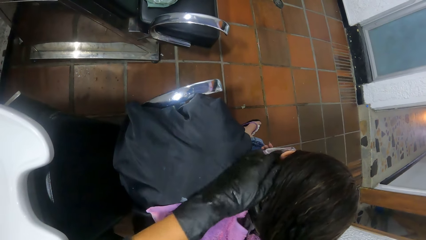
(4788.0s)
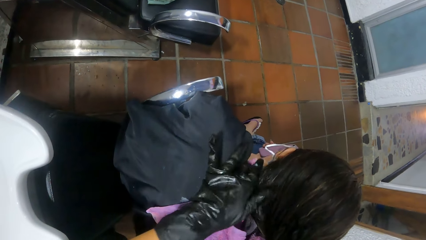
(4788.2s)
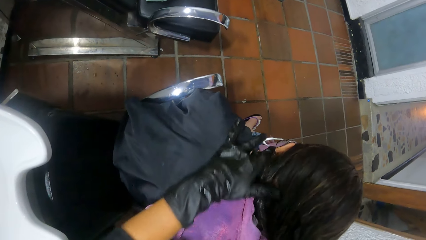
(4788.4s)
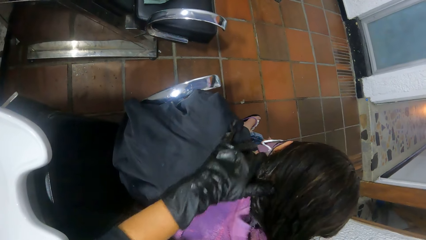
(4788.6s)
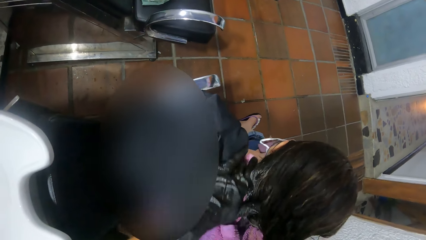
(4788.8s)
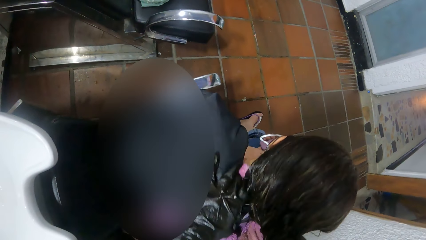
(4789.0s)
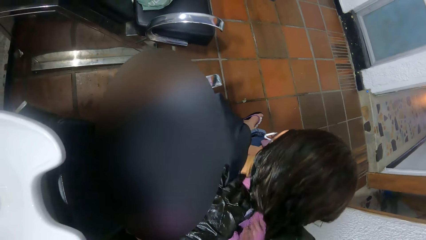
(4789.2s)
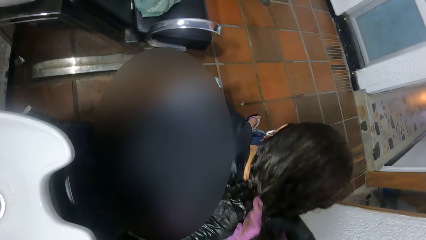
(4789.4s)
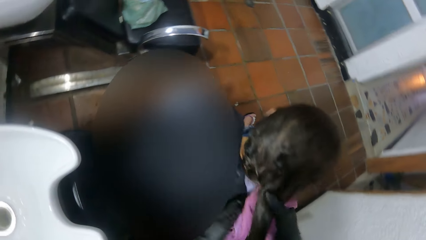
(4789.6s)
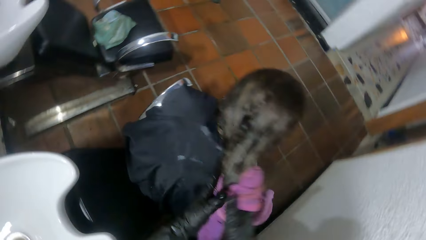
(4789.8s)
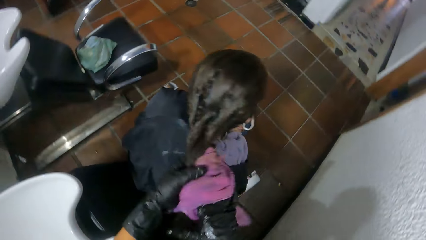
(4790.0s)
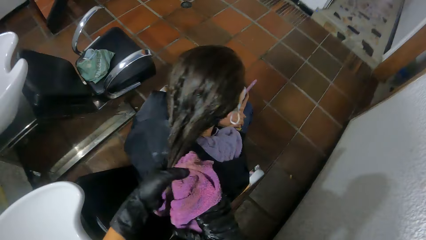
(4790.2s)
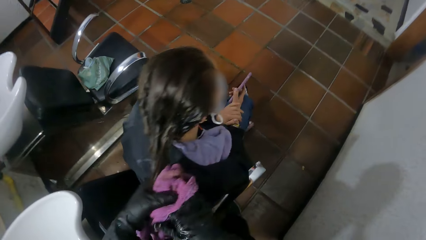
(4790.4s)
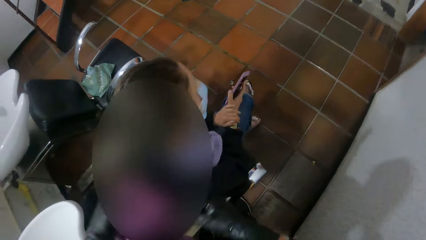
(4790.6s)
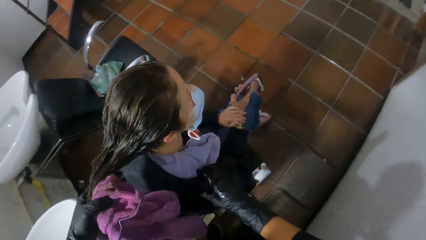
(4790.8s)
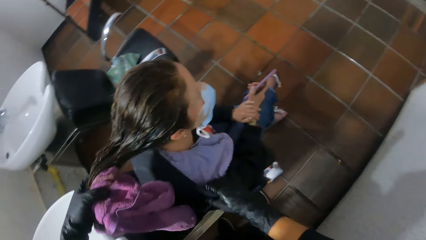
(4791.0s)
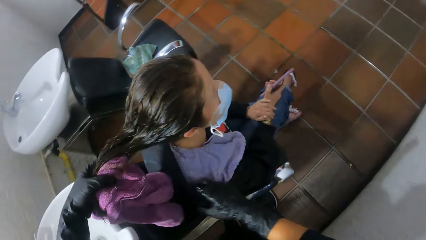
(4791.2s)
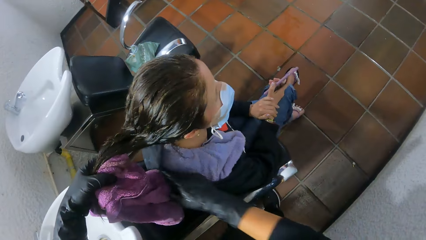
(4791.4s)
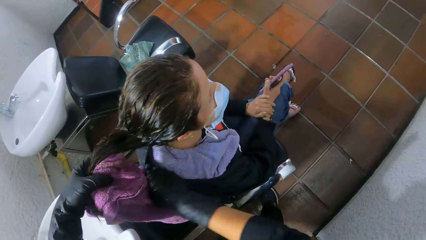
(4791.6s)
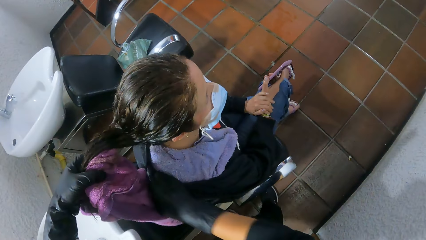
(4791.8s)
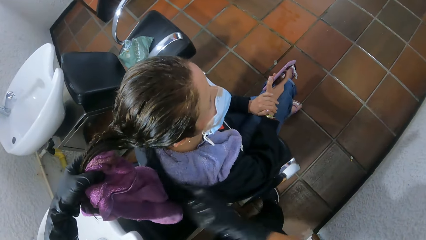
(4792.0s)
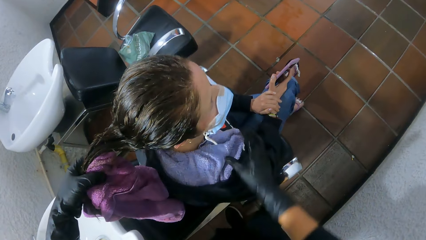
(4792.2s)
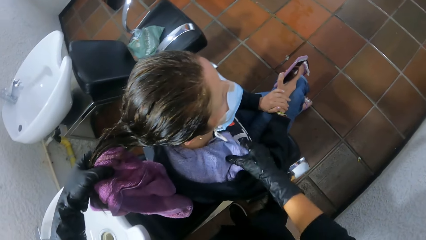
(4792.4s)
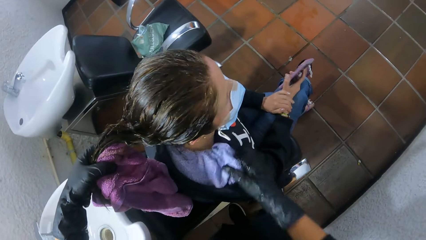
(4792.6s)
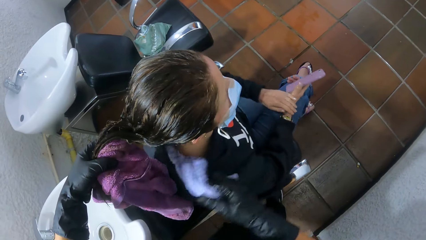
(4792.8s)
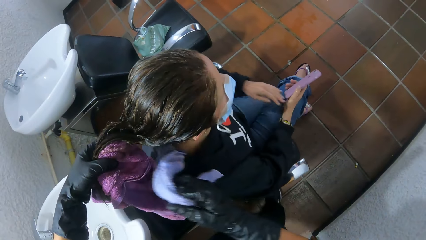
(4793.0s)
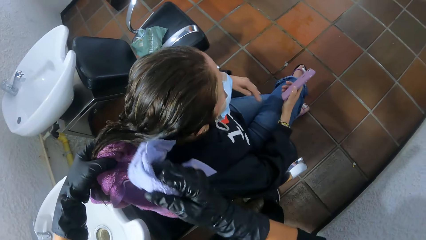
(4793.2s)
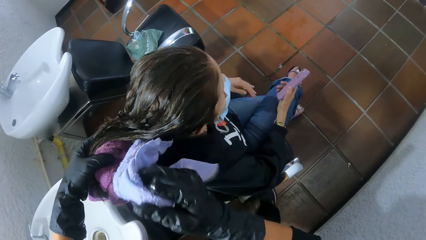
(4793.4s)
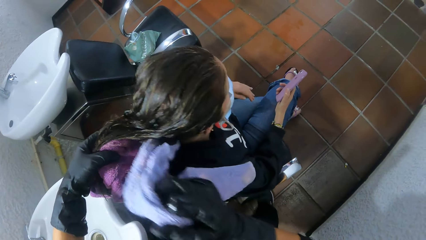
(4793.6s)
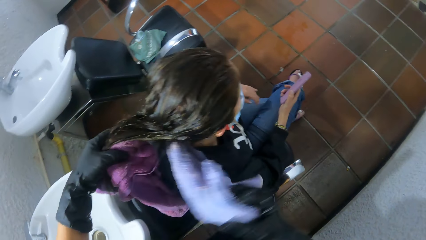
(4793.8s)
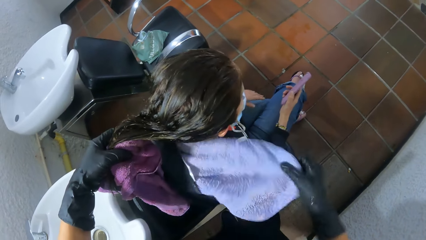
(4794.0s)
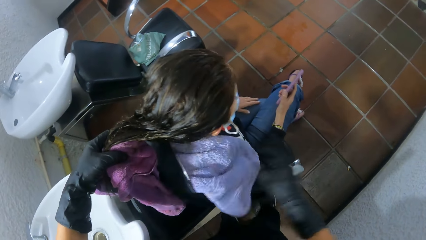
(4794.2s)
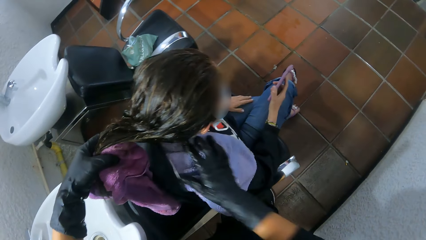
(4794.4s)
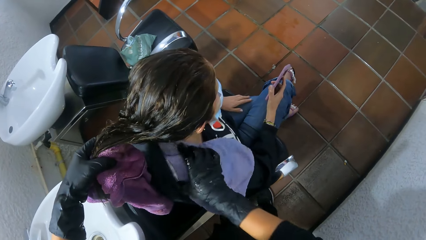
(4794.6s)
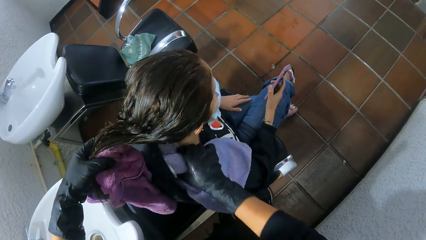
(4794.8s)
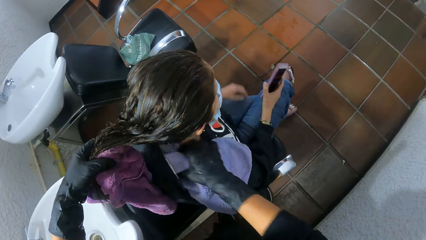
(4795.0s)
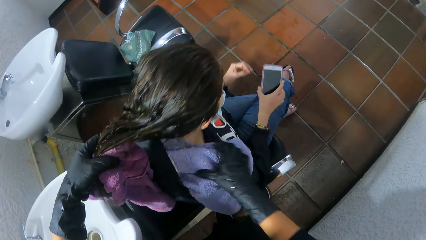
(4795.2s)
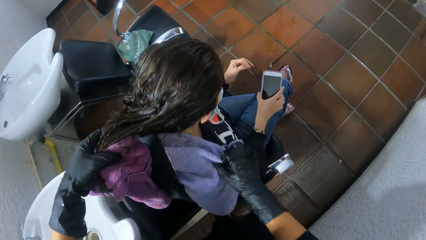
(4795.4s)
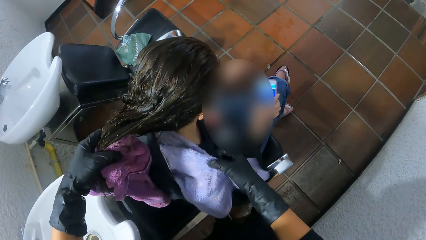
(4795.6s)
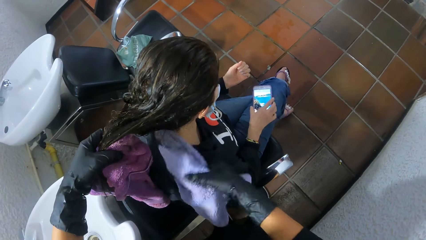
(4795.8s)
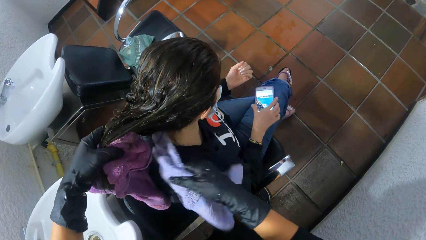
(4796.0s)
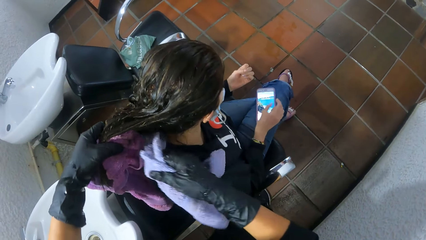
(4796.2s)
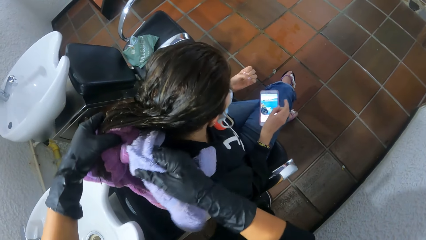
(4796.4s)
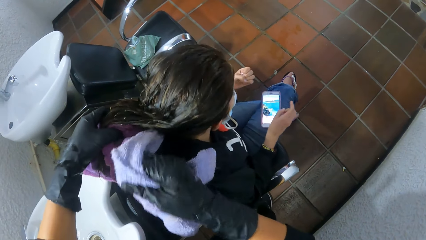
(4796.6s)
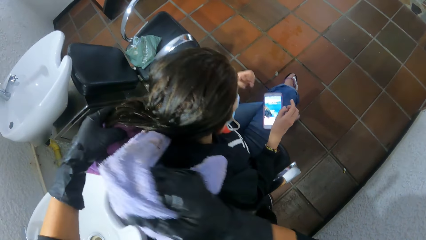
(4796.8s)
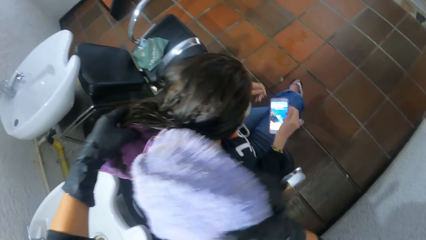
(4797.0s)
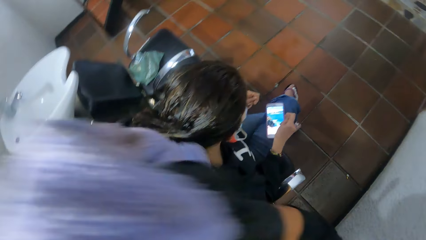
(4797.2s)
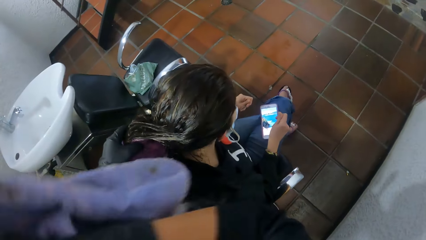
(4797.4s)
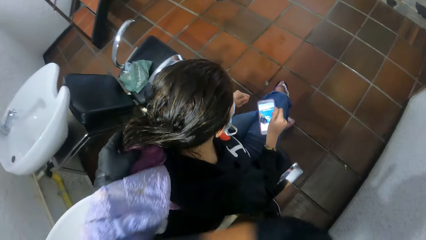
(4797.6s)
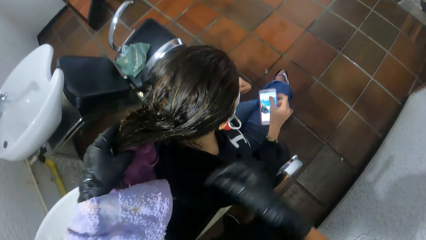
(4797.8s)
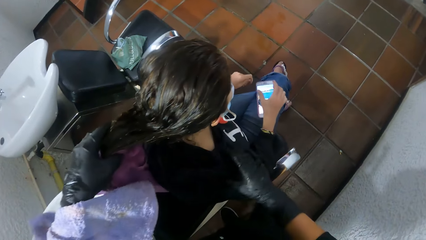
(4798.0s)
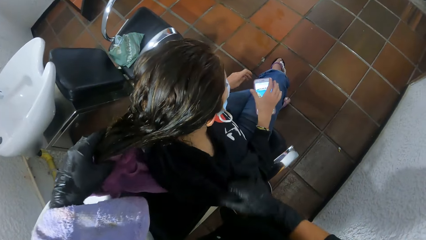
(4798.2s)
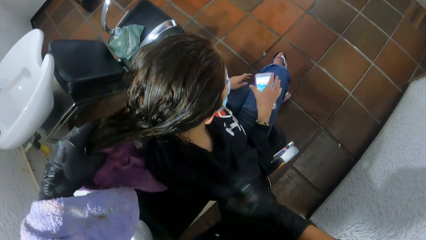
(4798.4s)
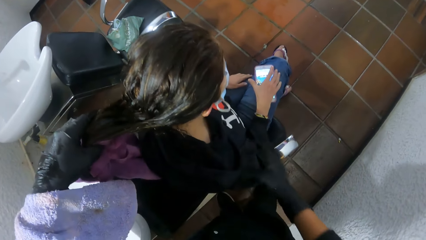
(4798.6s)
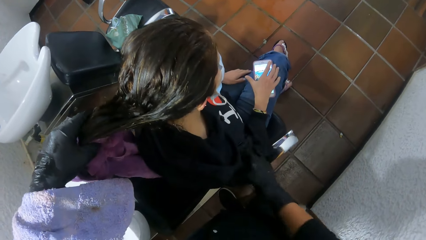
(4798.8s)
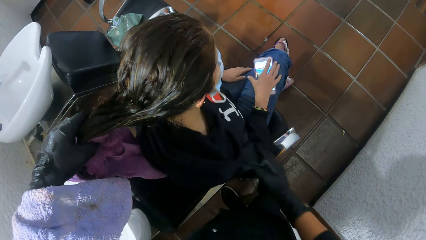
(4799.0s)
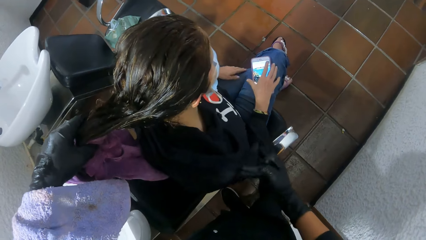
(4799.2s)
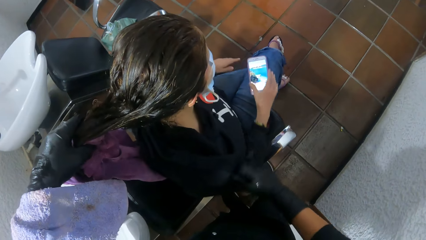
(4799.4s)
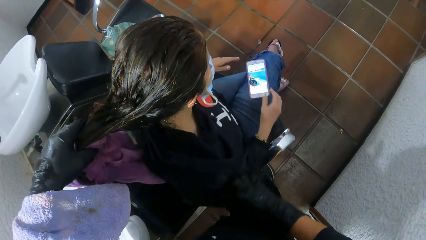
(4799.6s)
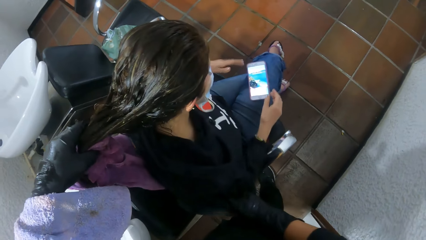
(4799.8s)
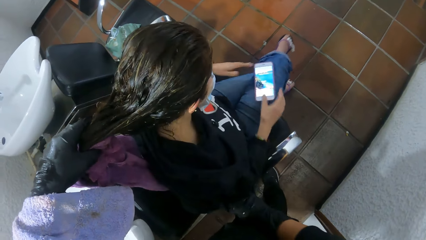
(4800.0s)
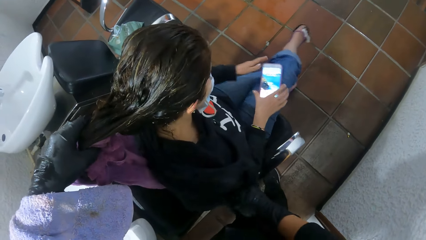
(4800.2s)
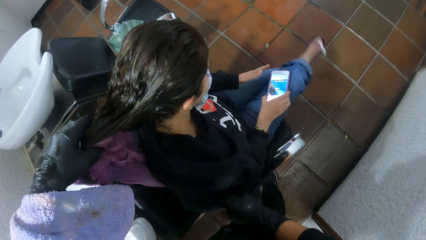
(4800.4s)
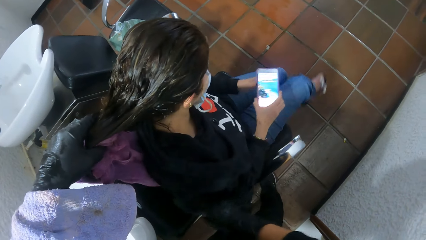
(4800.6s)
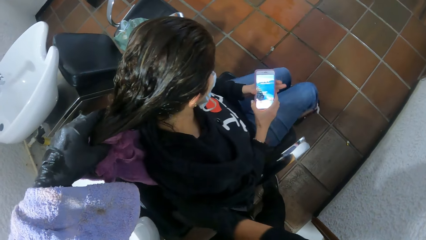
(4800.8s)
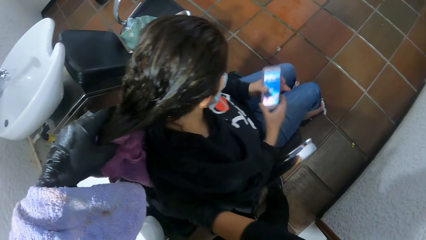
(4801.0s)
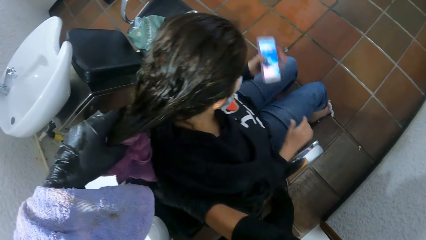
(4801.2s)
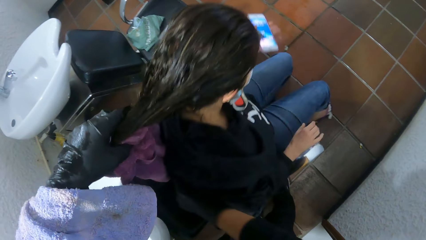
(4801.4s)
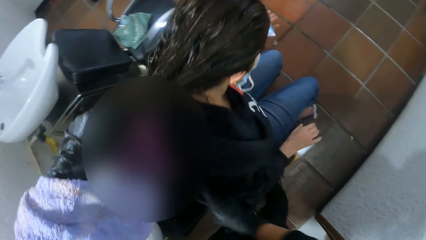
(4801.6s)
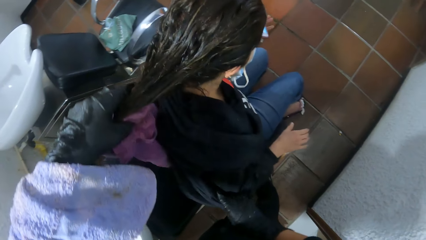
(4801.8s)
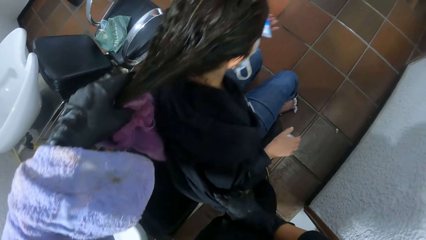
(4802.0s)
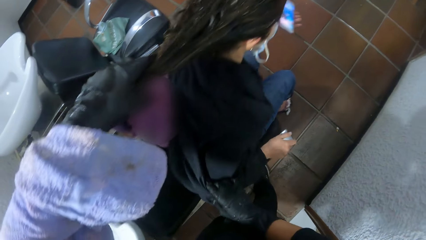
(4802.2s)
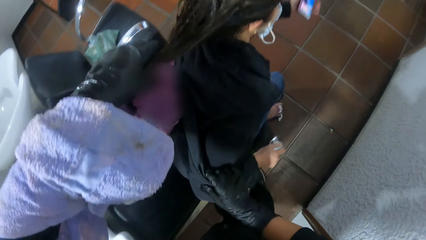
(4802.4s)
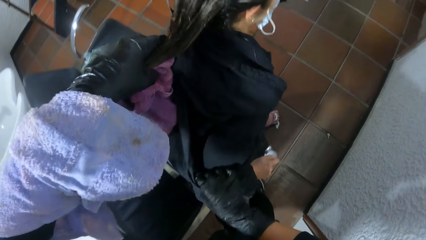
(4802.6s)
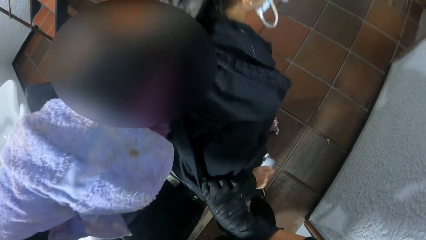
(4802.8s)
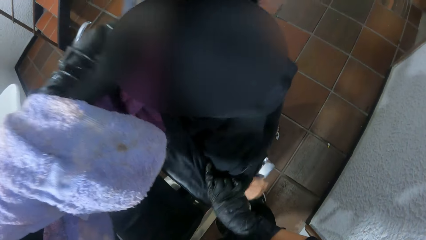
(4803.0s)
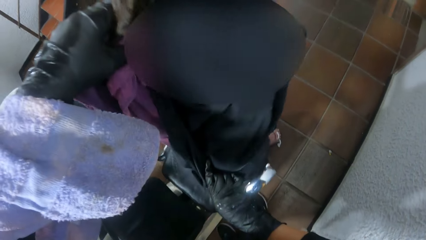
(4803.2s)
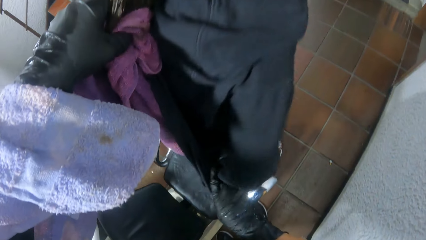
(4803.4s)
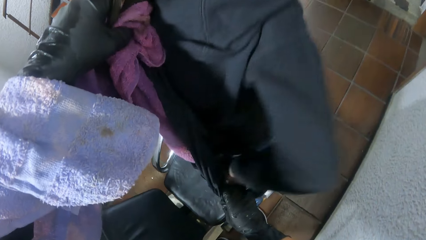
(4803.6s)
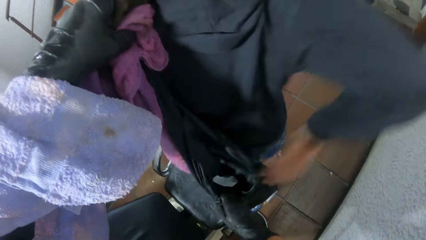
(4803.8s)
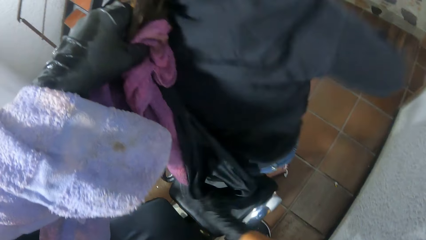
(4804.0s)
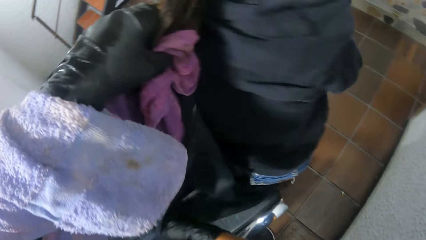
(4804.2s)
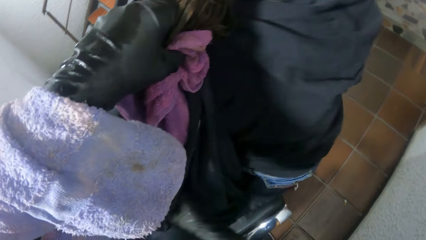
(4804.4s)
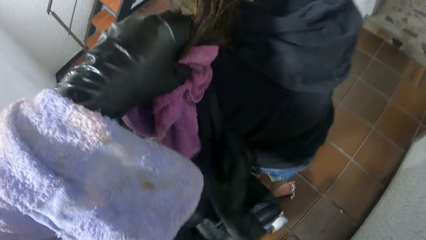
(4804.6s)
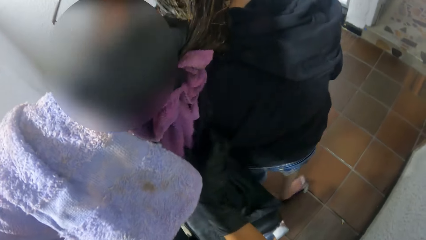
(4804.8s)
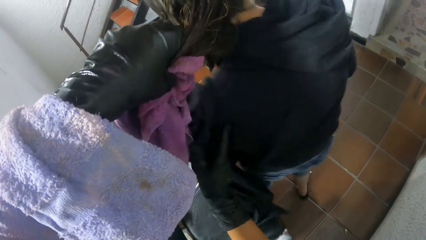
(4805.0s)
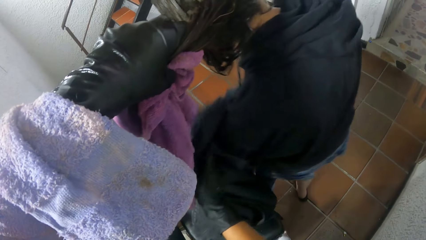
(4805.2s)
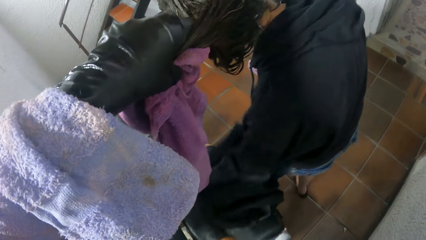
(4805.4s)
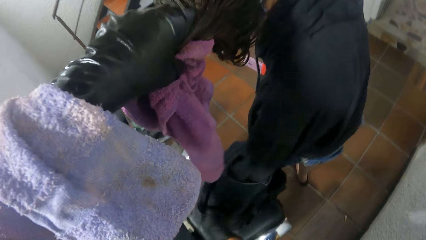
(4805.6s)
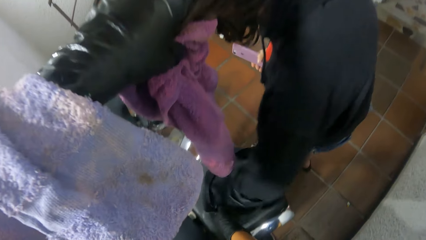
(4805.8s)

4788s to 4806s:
The camera wearer removes the salon gown on the woman's body with her right hand. She removes the towel from the woman's shoulders with her right hand. The woman drops the phone in her right hand on her right lap. The camera wearer removes the salon gown on the woman's body with her right hand. The woman holds the phone on her lap with her right hand and passes the phone in her right hand to her left hand. The camera wearer removes a vest on the woman's body with her right hand.
